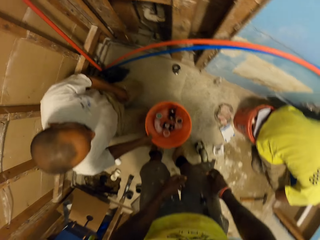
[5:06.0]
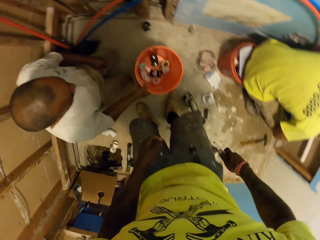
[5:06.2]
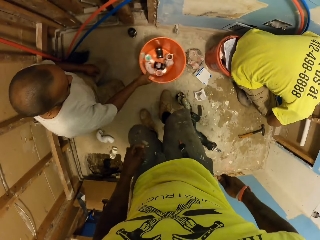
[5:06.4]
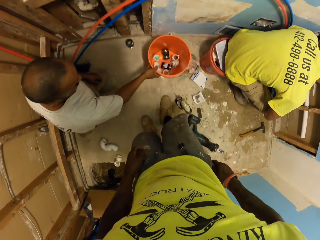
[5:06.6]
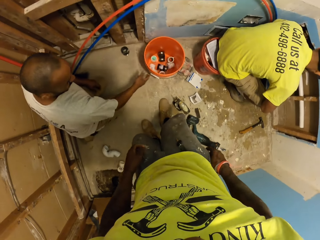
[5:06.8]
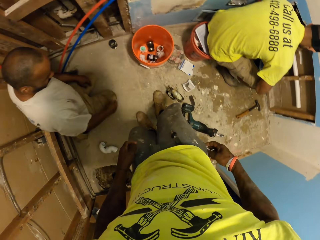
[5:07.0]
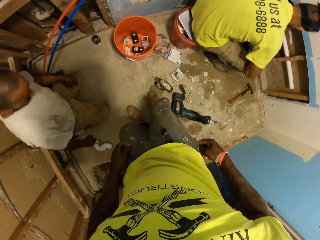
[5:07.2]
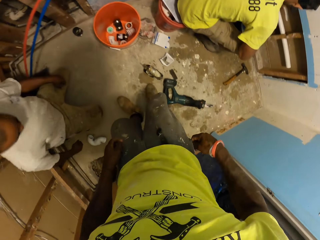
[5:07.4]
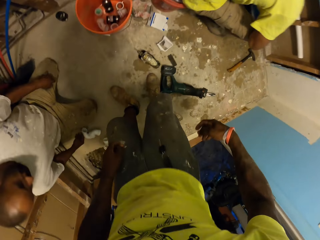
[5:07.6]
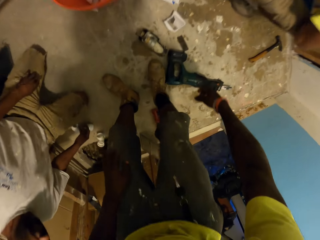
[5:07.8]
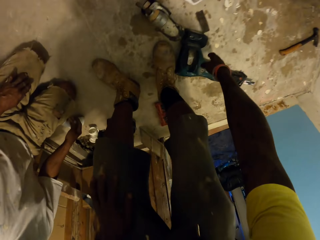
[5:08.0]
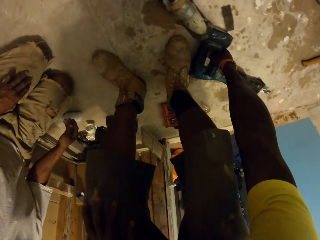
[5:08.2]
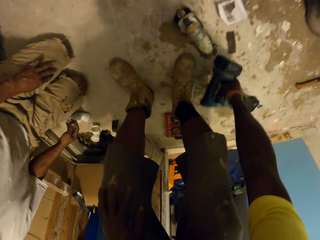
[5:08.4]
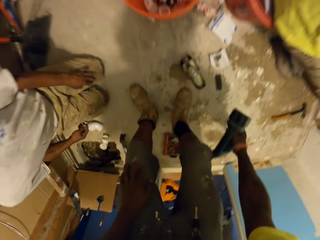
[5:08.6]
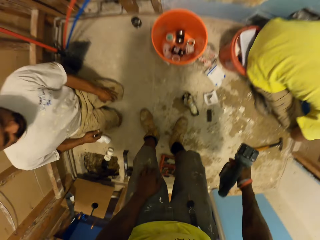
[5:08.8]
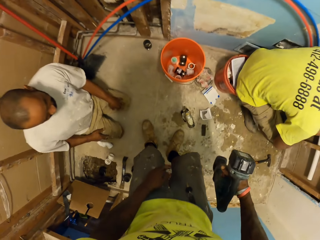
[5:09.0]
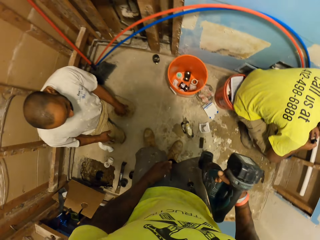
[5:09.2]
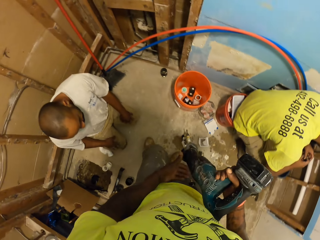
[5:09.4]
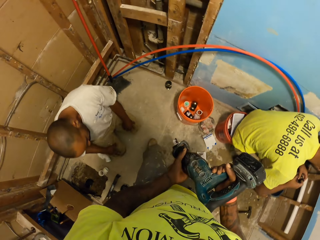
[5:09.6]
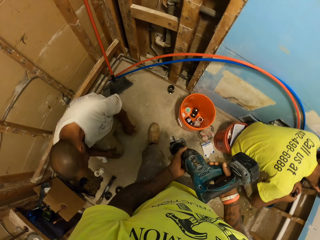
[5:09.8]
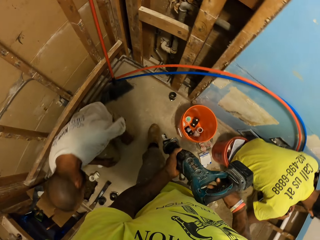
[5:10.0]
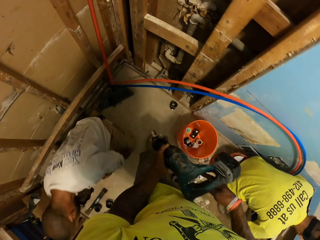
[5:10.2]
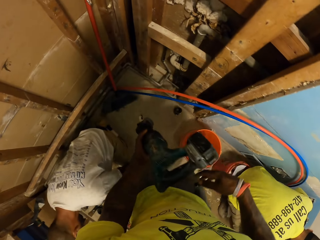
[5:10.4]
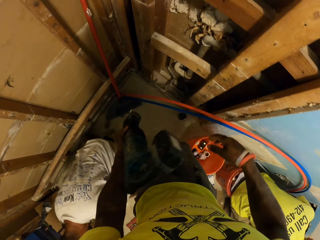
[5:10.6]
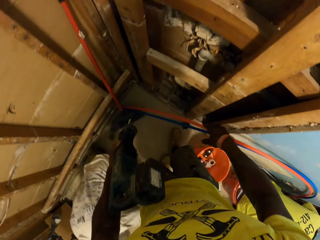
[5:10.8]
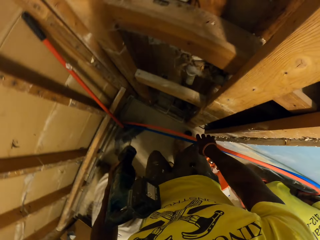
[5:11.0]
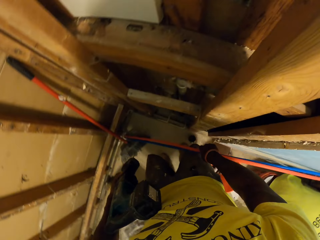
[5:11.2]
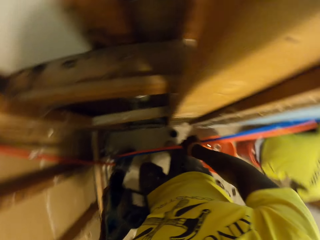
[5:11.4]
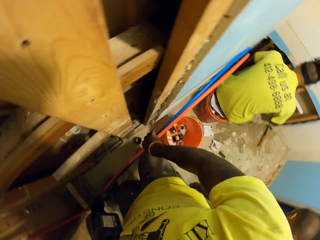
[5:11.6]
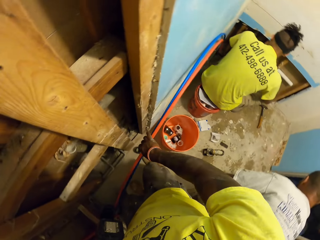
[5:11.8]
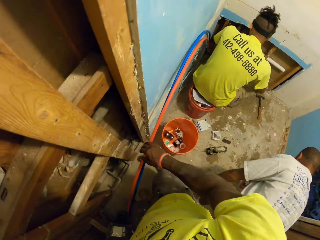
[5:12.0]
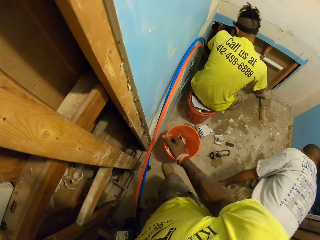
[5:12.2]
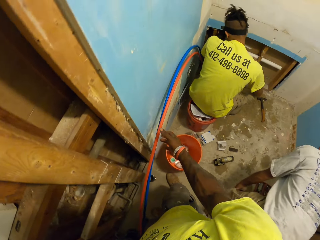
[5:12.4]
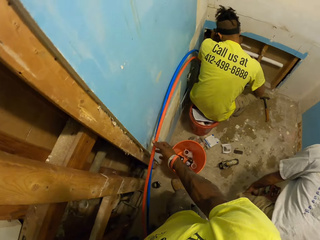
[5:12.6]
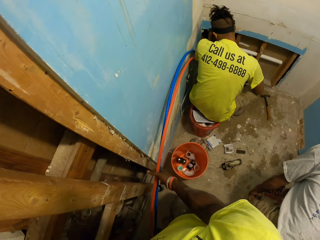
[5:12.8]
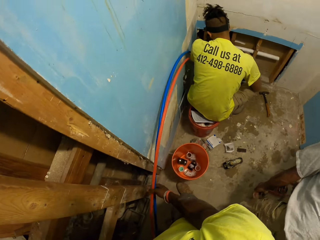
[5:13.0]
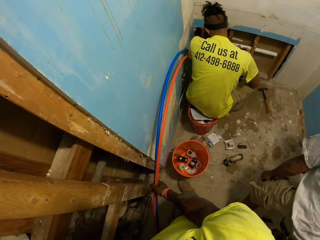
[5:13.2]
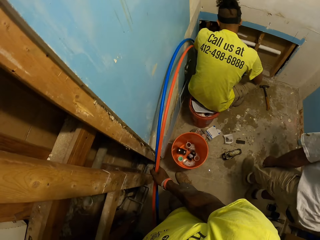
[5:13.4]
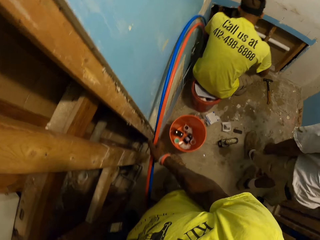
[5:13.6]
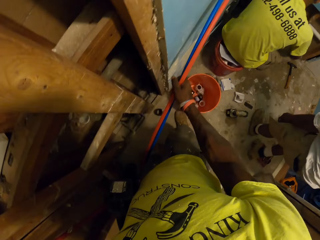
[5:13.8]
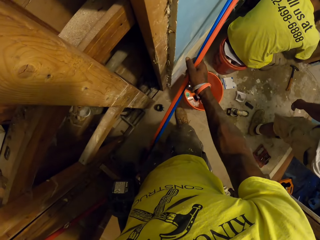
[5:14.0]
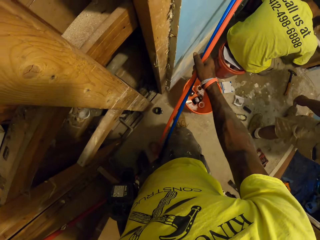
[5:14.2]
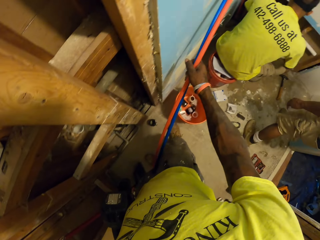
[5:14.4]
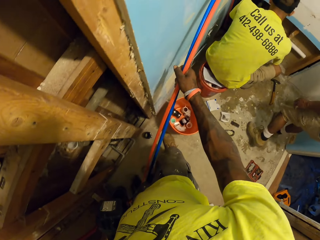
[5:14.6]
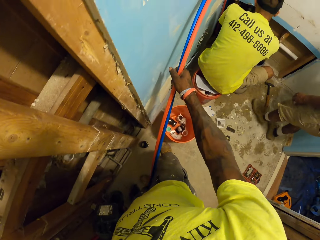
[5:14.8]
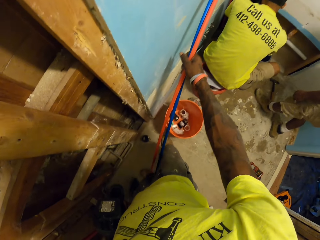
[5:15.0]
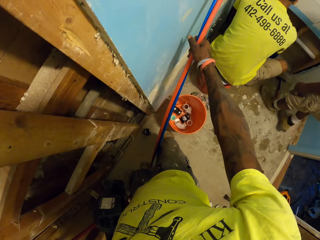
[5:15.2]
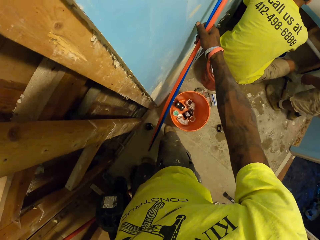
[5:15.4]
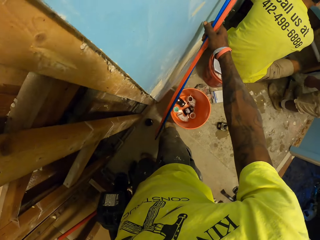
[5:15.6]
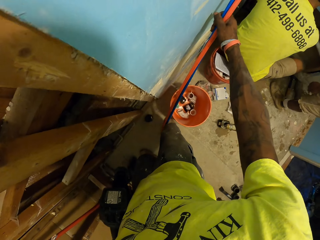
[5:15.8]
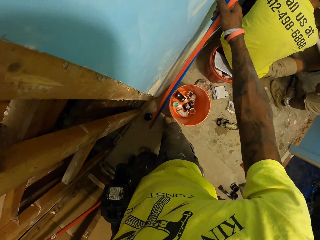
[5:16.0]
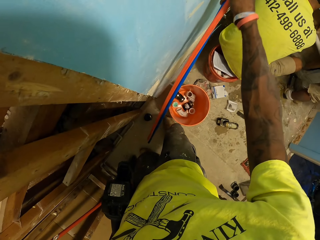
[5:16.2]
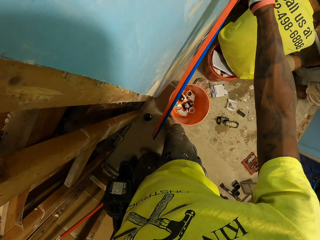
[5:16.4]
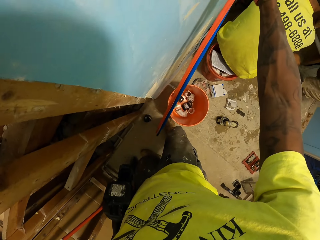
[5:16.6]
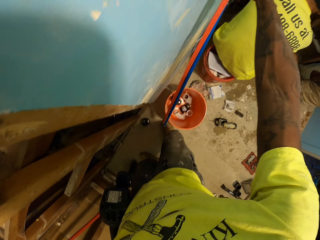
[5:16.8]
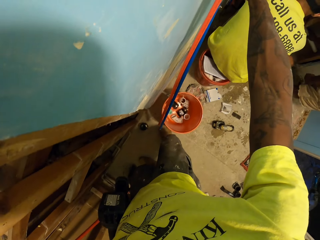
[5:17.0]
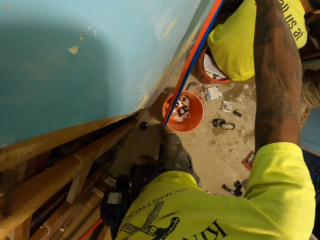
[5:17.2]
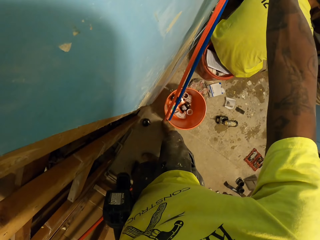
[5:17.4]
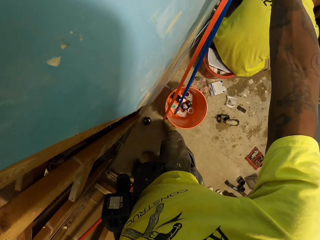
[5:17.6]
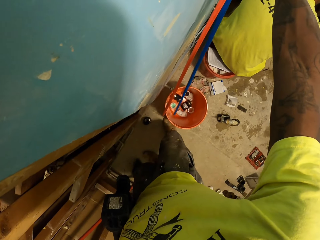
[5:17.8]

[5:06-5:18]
A man moves the bucket with pipe fittings with his right hand and picks up the bucket. The camera wearer puts something inside the pocket. The man puts down the bucket. The camera wearer picks up a reciprocating saw from the floor with his right hand. He holds the reciprocating saw in his right hand with his left hand. He holds a blue and an orange pipe on the floor with his right hand. He touches the pipe. He puts the blue and the orange pipe on the floor into the bucket with pipe fittings with his right hand.

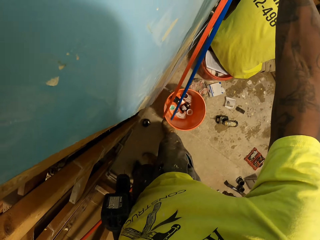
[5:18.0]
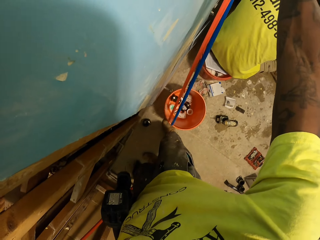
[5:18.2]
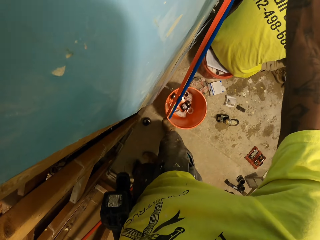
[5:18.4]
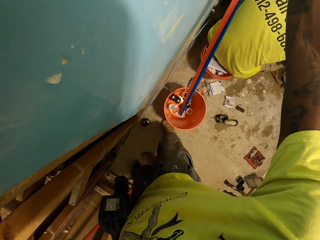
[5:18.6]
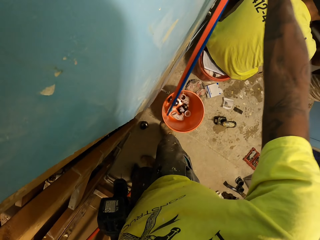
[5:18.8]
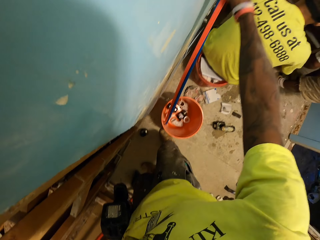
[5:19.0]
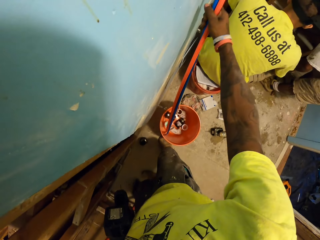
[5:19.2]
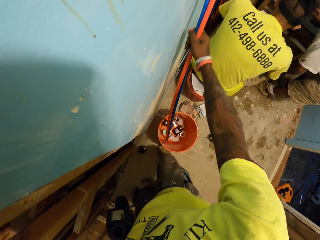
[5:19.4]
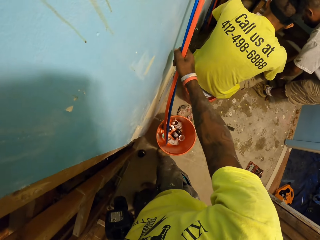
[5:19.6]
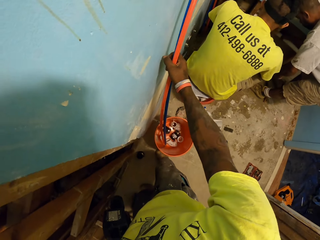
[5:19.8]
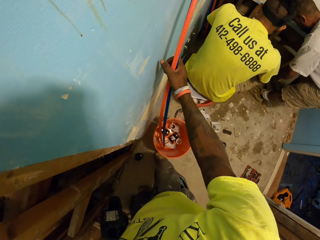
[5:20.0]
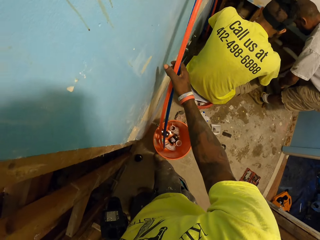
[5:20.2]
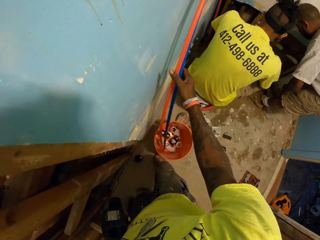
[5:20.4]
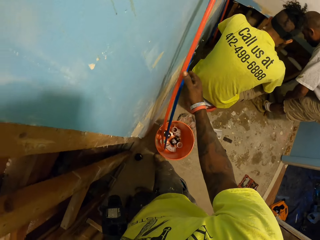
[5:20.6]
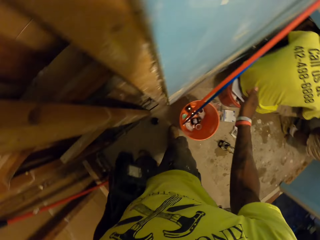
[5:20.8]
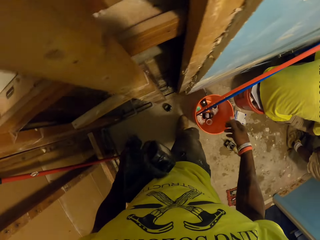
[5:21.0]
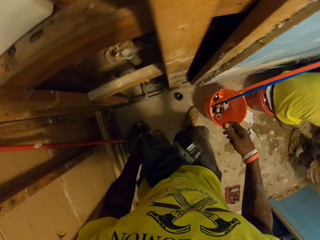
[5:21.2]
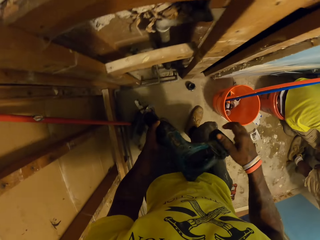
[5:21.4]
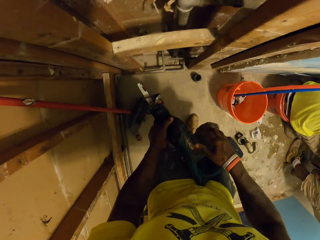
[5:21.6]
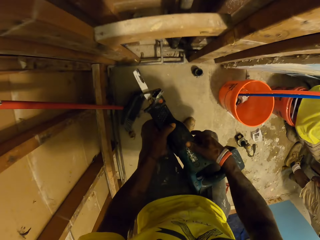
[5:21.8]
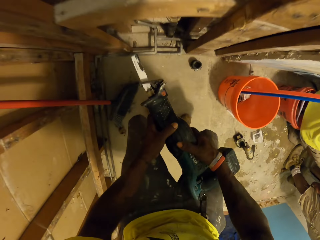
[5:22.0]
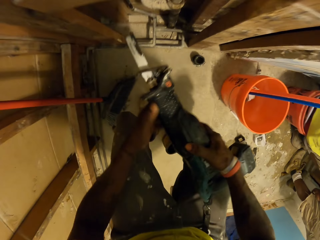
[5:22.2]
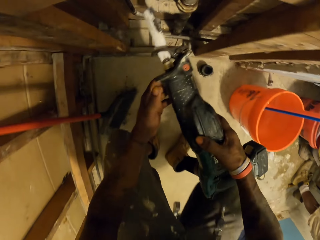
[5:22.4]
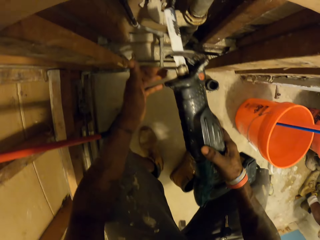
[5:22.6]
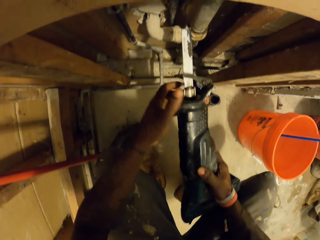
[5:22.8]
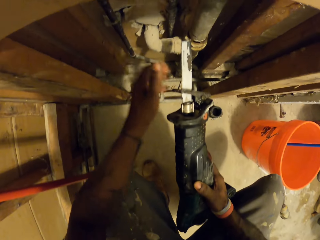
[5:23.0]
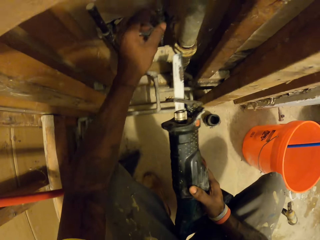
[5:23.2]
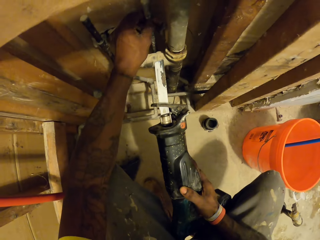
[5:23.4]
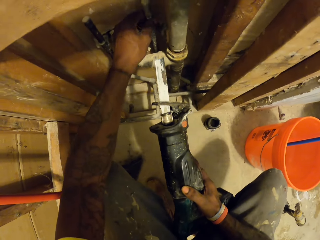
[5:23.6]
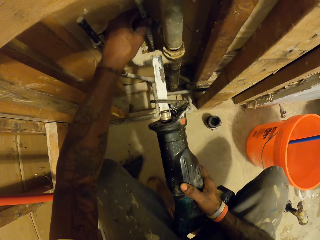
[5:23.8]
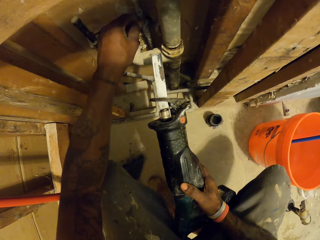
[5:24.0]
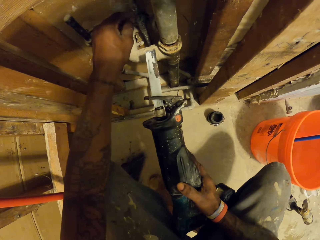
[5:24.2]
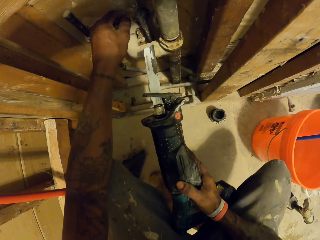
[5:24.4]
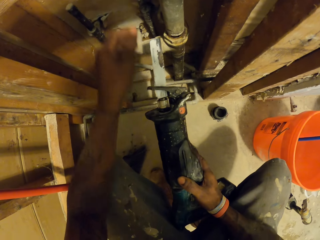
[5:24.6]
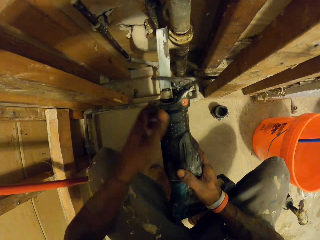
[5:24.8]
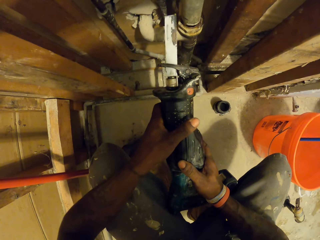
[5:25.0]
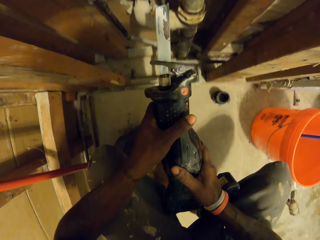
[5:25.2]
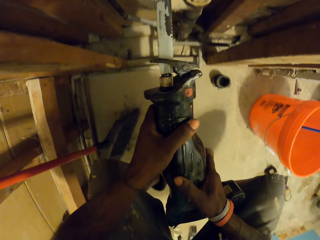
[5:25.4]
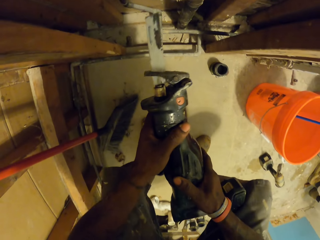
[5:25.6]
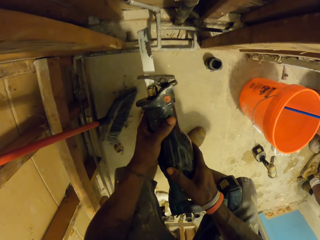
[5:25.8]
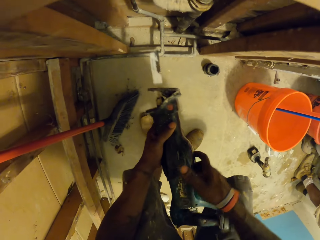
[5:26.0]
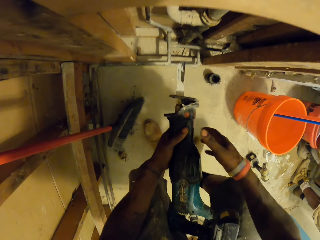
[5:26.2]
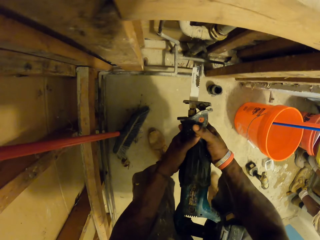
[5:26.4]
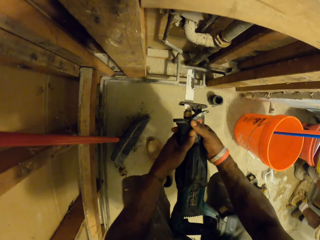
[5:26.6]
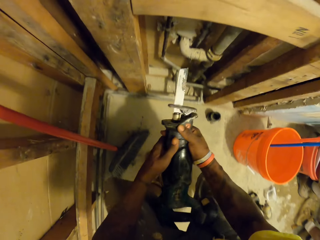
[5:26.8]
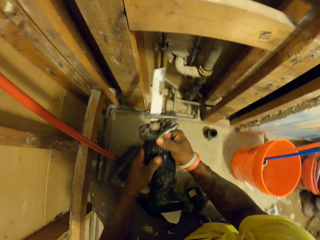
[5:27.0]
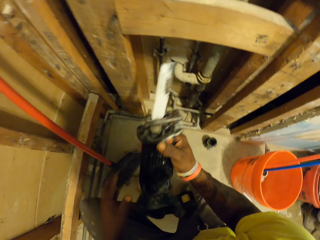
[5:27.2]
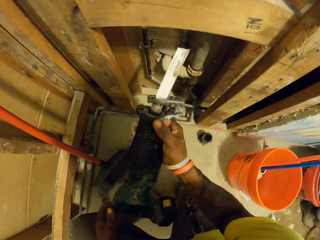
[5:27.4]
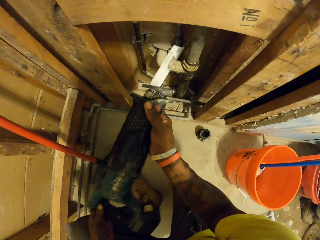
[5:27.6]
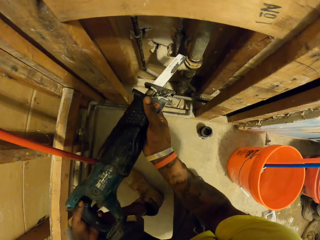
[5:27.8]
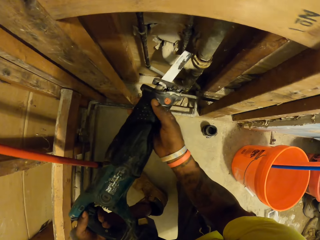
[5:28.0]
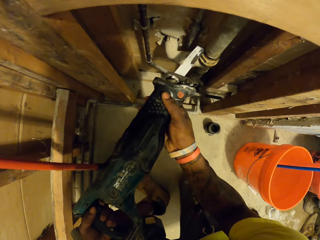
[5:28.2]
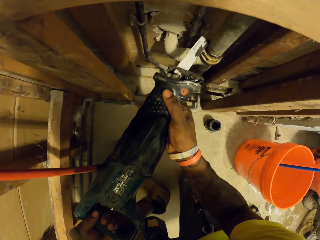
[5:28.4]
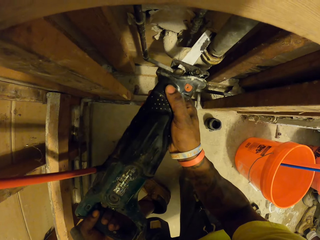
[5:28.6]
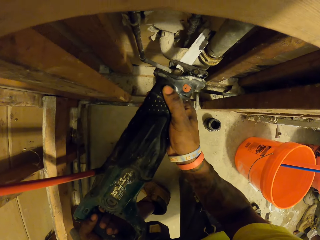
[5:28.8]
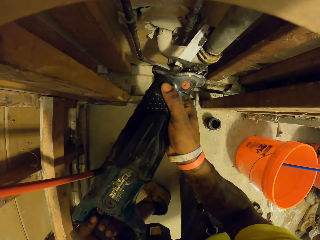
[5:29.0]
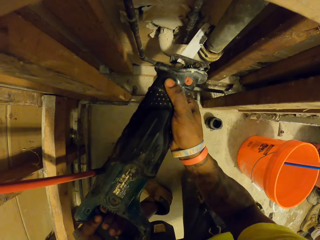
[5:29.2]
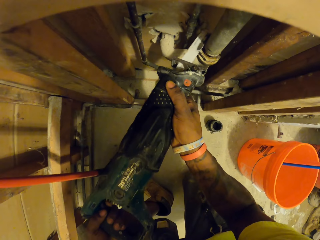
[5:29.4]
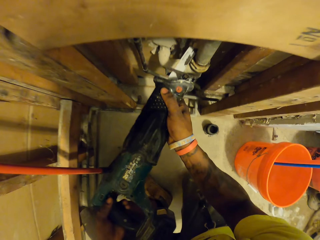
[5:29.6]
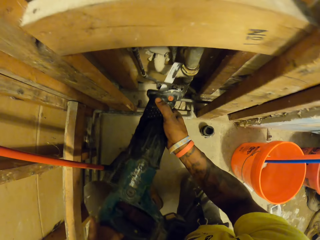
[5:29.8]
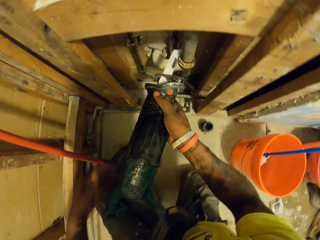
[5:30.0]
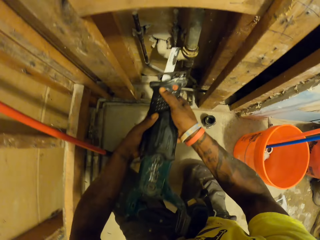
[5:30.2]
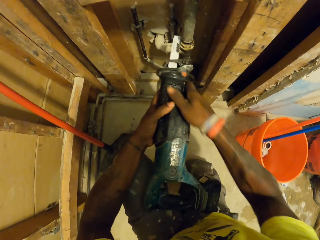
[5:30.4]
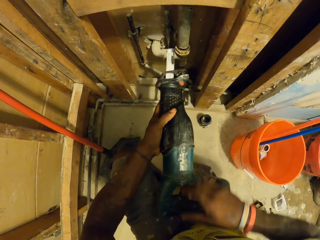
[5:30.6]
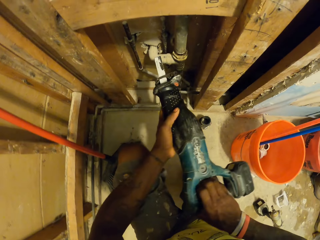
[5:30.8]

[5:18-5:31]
The camera wearer holds the reciprocating saw in his left hand with his right hand. He holds a tiny pipe on the wall with his right hand. He places the reciprocating saw on the pipe on the wall. He cuts the pipe on the wall with the reciprocating saw in his hands. He looks around. He removes the reciprocating saw from the pipe on the wall with both hands.
